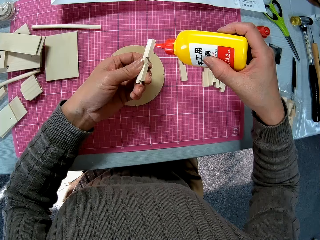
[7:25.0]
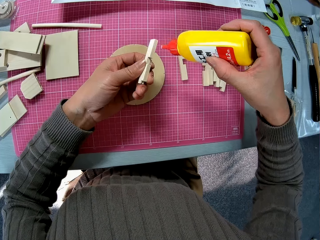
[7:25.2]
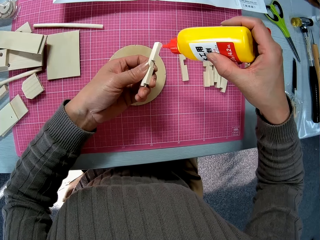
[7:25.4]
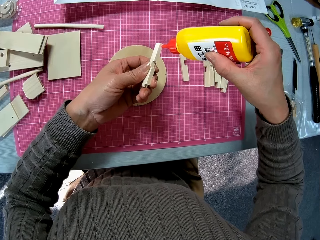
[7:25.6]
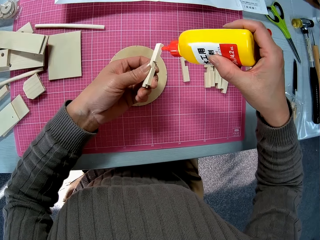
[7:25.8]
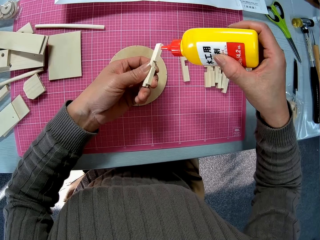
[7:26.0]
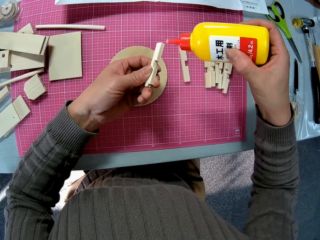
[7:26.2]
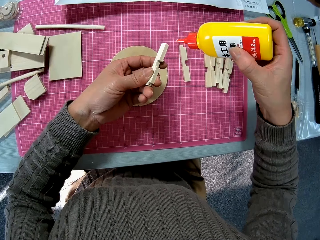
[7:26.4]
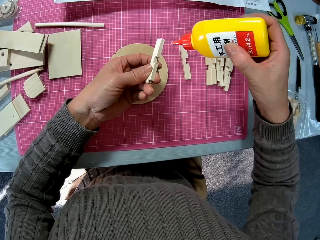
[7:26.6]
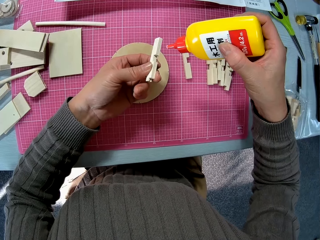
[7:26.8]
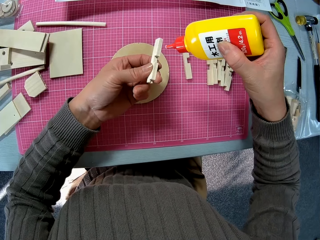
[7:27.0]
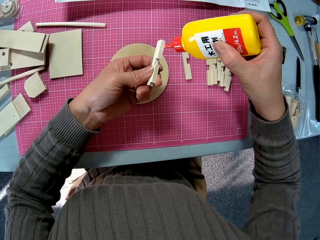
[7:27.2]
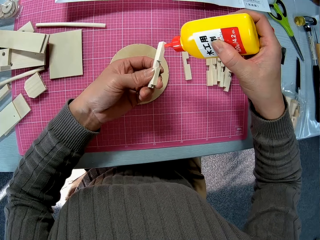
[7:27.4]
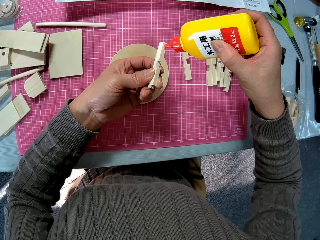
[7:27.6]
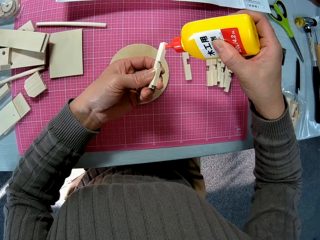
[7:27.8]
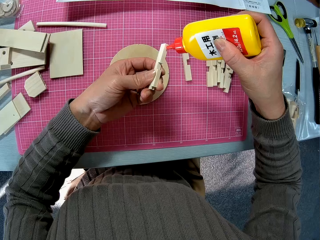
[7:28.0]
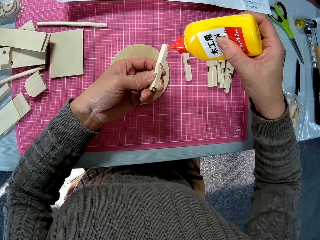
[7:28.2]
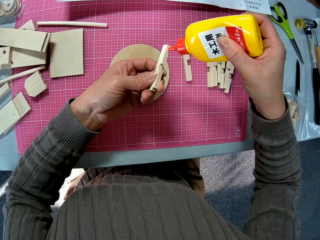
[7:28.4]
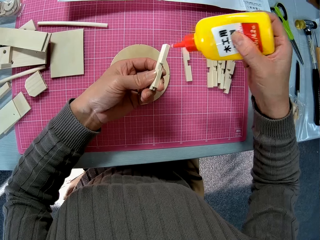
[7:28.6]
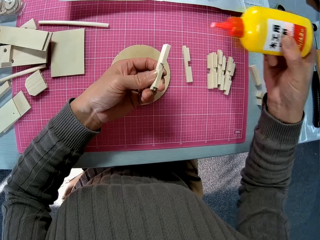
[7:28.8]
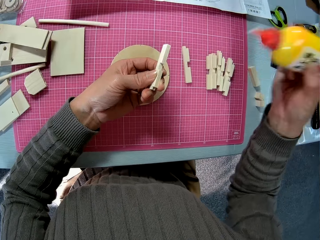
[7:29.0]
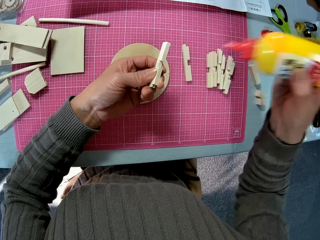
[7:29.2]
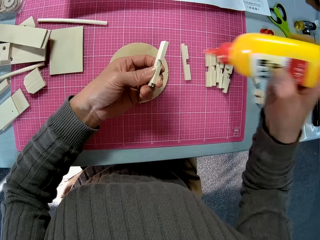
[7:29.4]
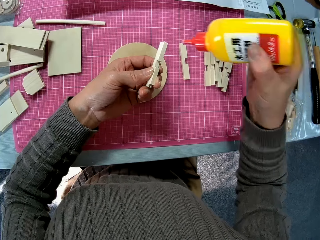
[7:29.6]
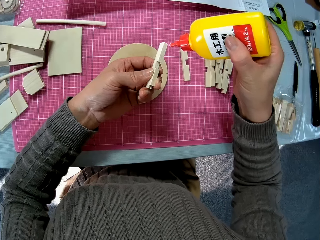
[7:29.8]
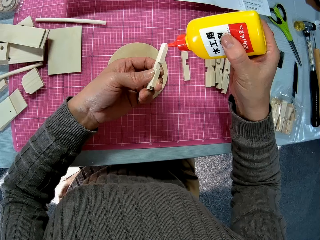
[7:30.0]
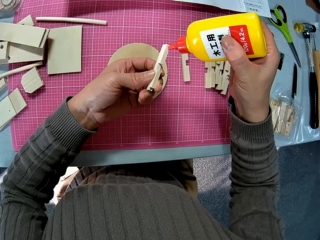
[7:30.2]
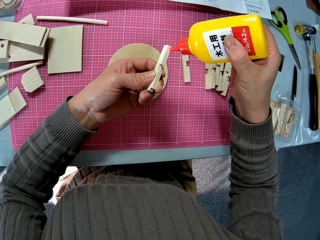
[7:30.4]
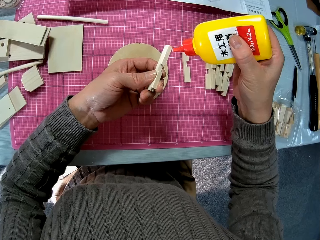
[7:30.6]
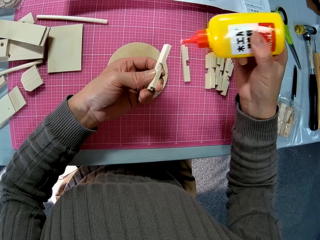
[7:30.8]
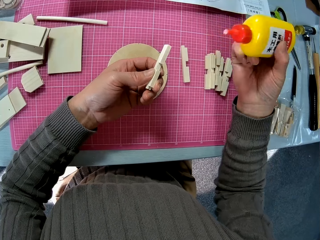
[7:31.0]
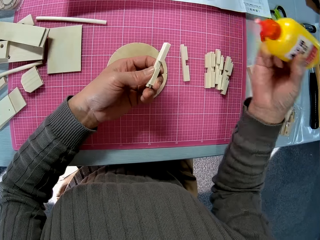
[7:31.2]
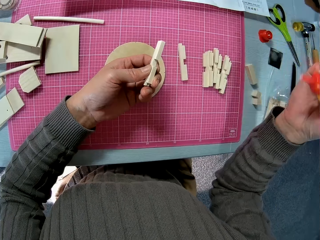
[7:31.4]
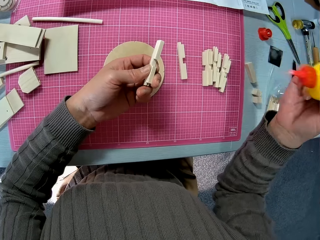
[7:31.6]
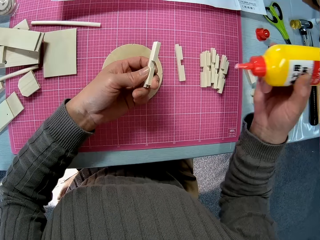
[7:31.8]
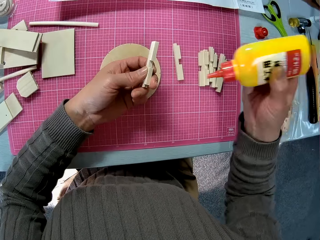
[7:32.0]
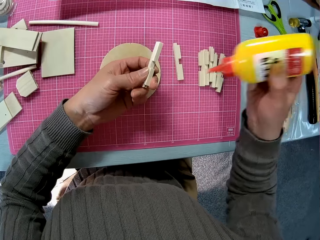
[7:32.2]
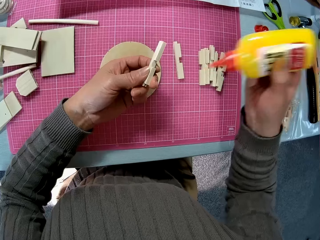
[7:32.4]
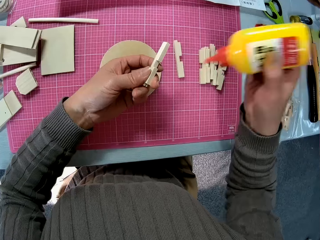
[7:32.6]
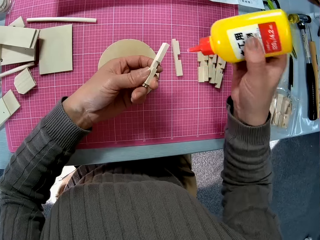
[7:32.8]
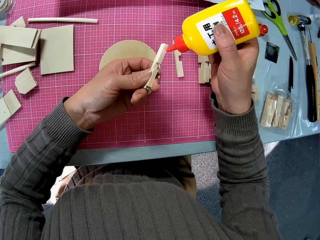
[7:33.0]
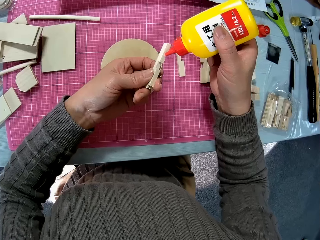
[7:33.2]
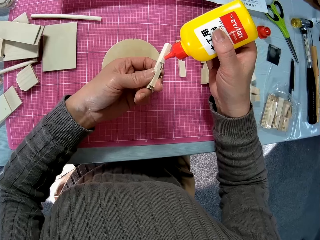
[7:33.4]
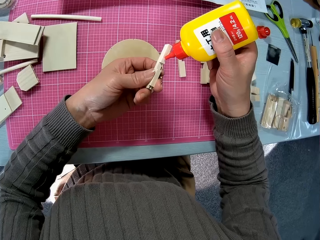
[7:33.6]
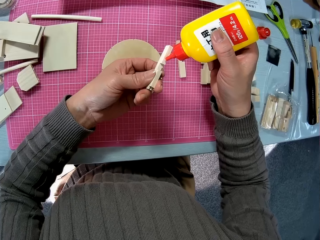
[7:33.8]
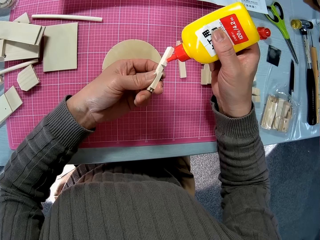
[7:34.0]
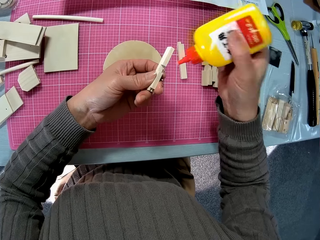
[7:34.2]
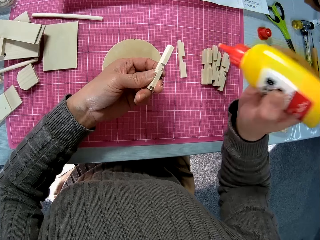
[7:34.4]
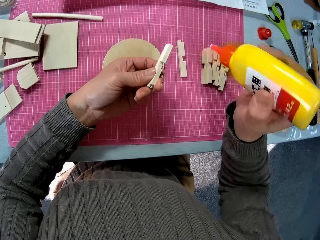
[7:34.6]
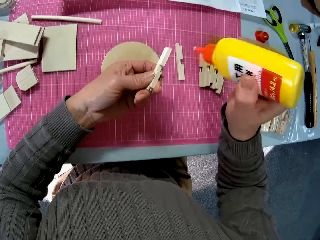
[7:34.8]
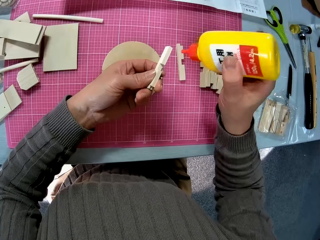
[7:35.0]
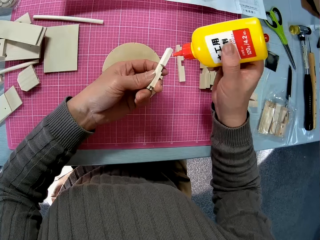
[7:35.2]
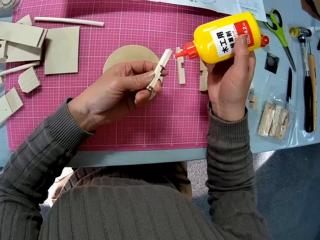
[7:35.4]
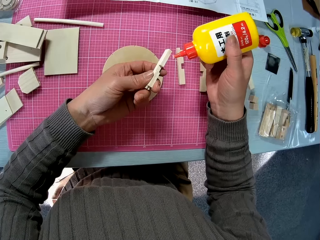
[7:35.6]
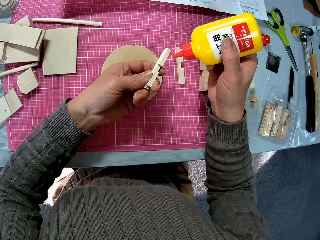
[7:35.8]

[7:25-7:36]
The camera wearer applies the wooden glue on the wooden model piece. They shake the wooden glue bottle.

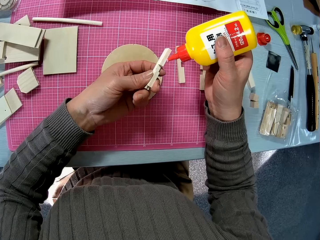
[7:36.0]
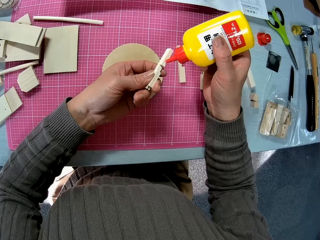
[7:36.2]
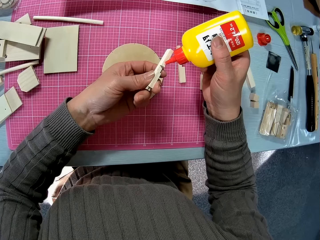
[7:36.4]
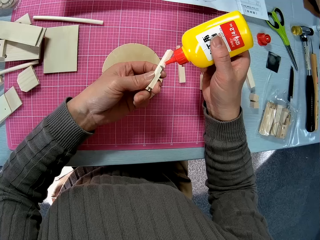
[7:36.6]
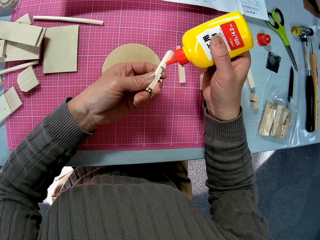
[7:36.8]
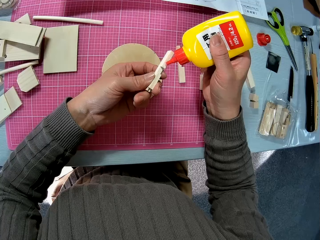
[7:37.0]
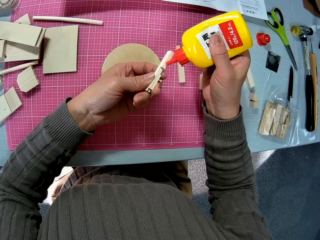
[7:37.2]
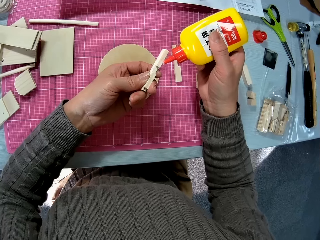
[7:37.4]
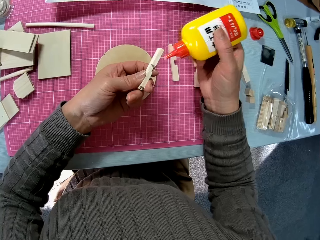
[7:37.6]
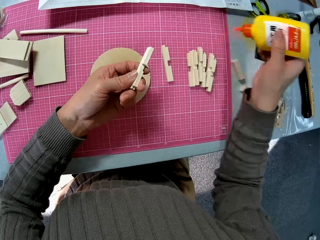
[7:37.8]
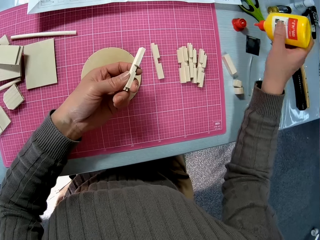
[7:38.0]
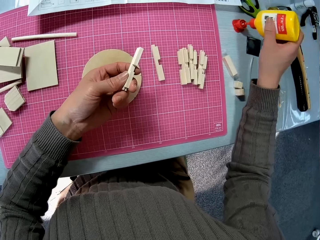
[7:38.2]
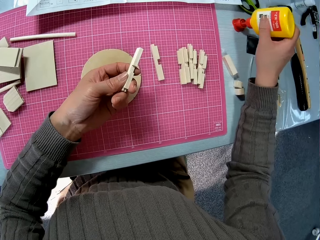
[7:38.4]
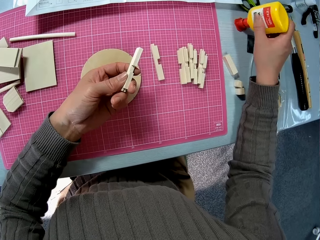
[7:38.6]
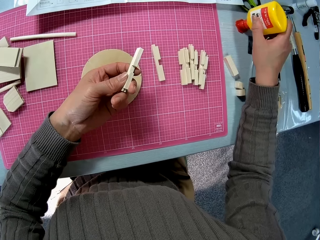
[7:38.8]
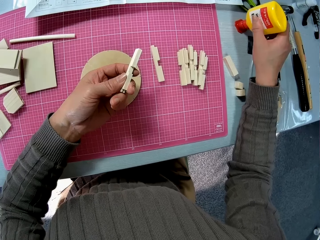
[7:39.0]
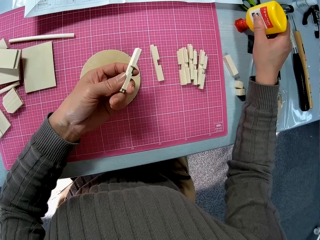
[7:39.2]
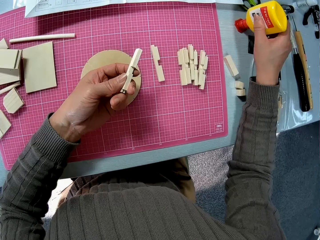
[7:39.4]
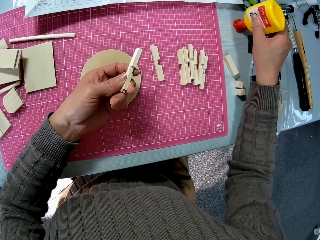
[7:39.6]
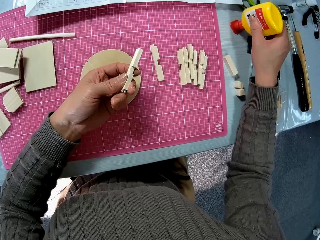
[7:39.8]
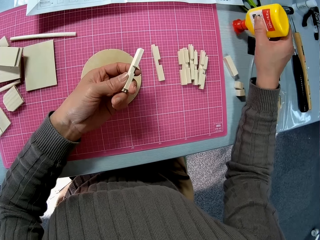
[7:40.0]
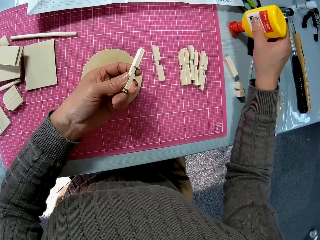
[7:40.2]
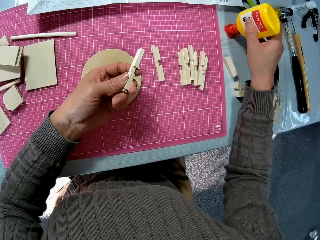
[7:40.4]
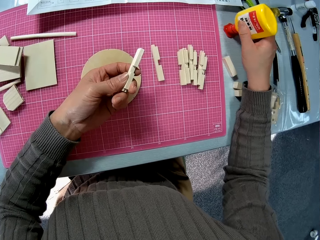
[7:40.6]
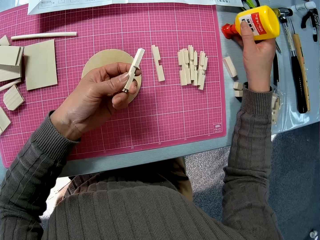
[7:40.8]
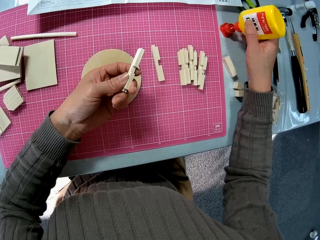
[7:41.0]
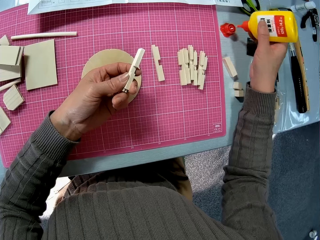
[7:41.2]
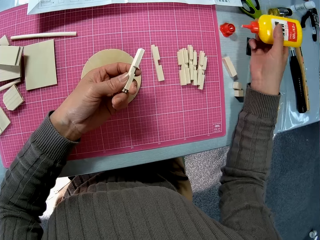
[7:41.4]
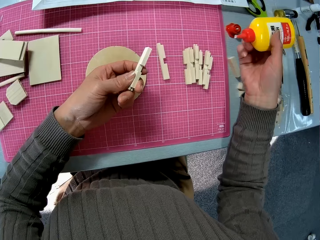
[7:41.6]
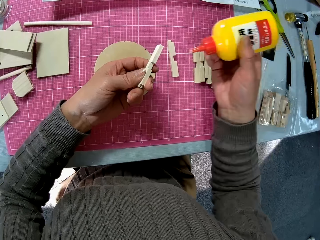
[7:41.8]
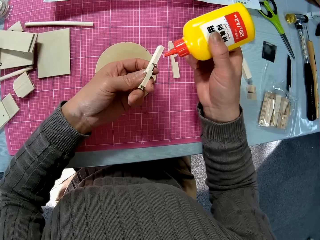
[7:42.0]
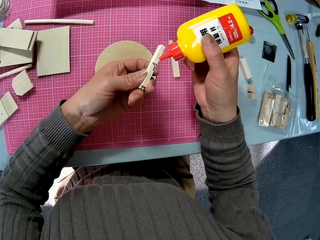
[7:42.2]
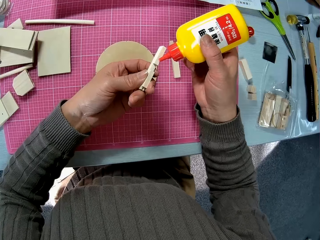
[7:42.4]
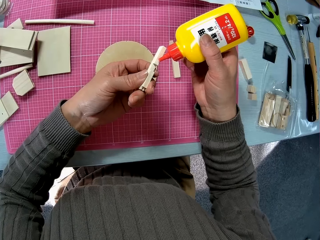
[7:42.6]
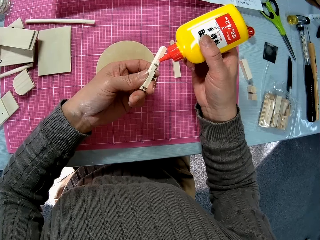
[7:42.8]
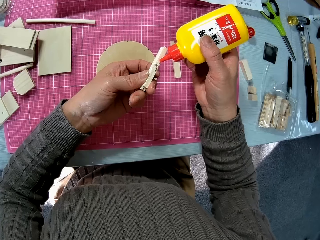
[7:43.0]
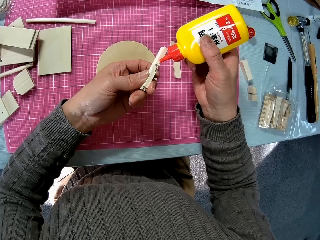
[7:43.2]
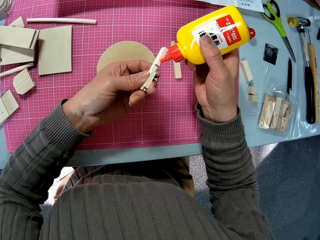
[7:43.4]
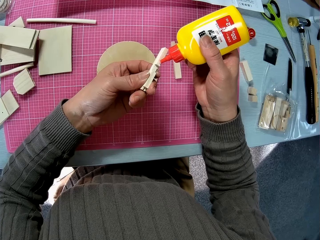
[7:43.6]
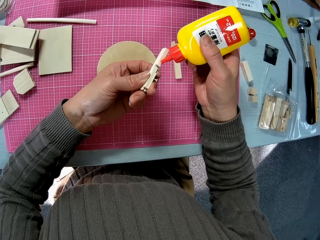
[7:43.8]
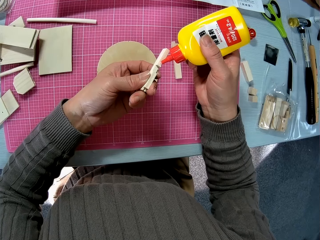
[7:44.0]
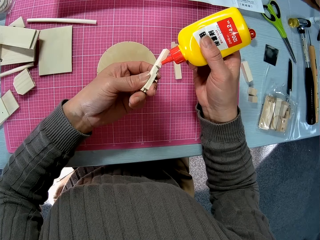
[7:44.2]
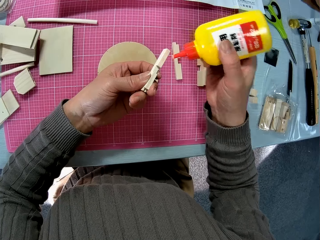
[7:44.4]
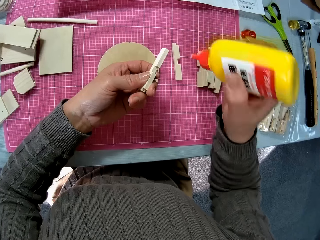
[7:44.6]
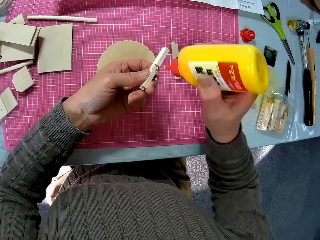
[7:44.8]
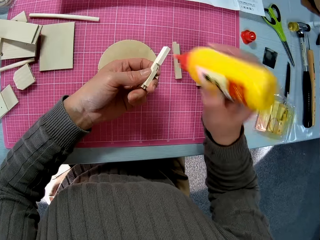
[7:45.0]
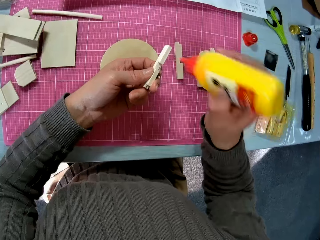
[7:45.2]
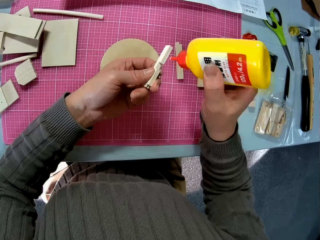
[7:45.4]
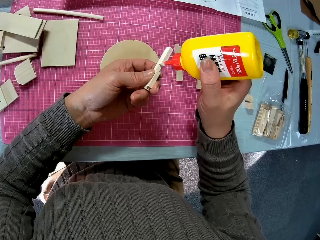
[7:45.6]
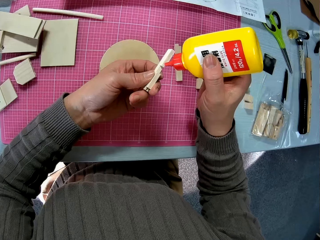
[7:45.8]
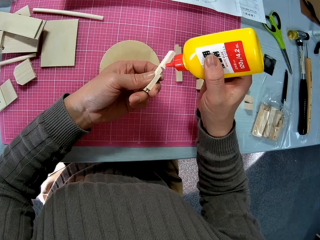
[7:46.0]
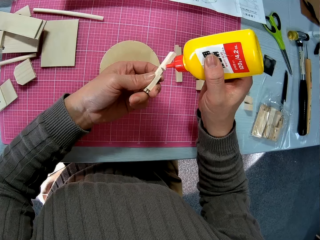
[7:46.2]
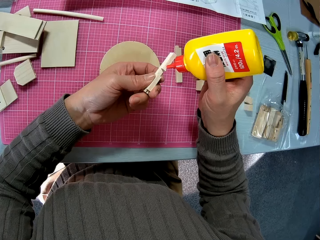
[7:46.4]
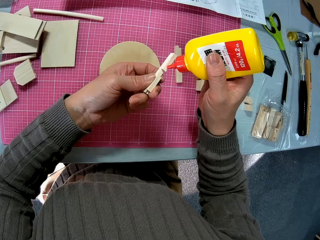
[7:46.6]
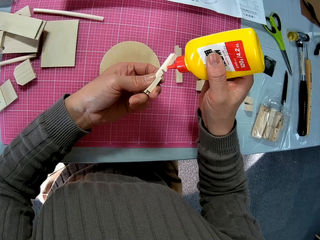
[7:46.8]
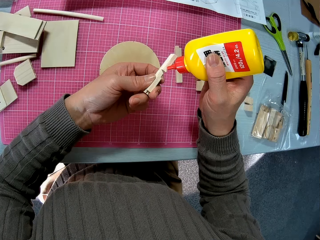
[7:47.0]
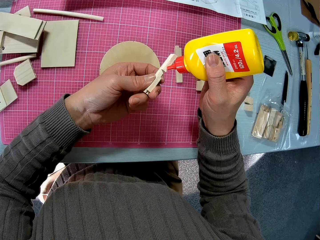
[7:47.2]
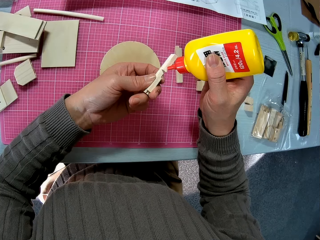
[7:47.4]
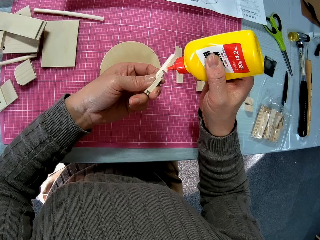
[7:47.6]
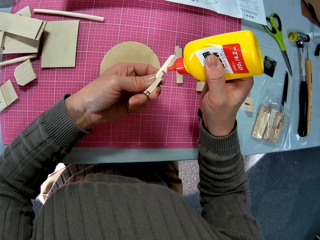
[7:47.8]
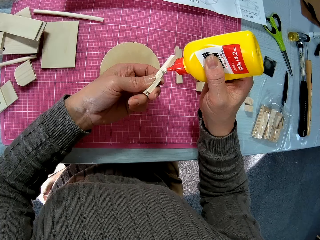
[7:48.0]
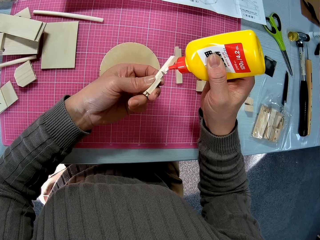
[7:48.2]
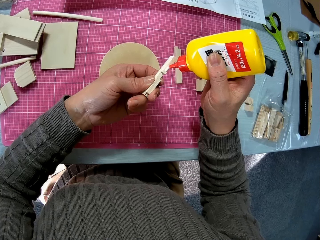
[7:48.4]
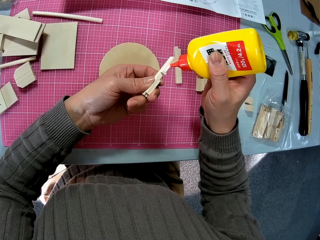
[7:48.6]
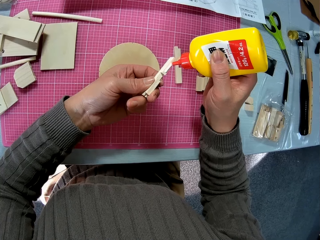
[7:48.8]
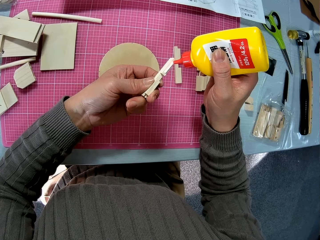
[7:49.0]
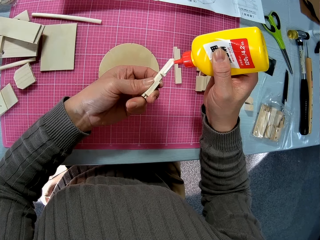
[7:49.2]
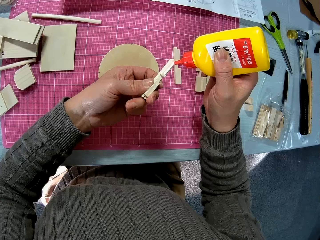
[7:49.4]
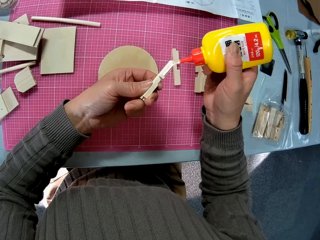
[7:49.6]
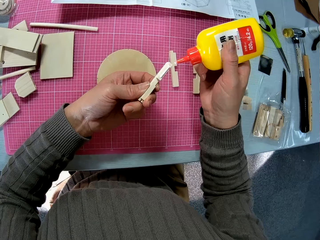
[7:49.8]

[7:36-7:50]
The camera wearer puts the wooden glue bottle in the lid. They remove the wooden glue bottle from the lid. They apply the wooden glue on the wooden model piece. They shake the wooden glue bottle. They apply the wooden glue on the wooden model piece.
